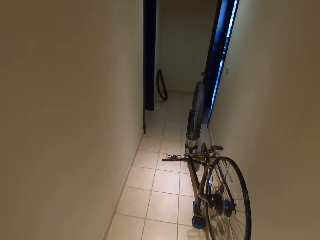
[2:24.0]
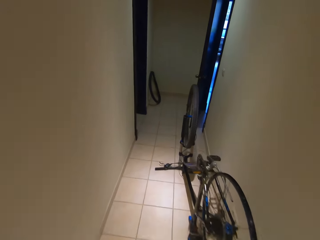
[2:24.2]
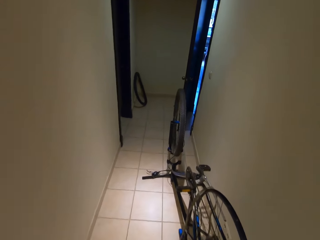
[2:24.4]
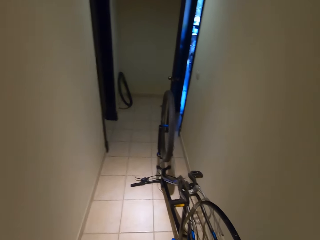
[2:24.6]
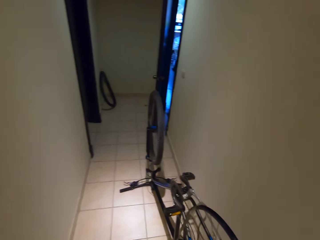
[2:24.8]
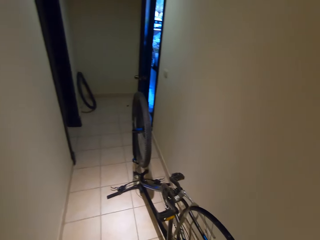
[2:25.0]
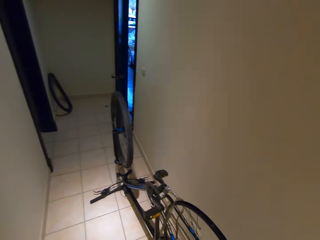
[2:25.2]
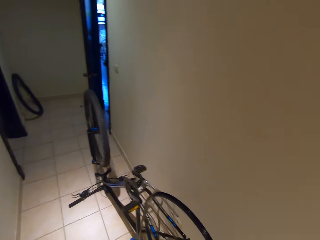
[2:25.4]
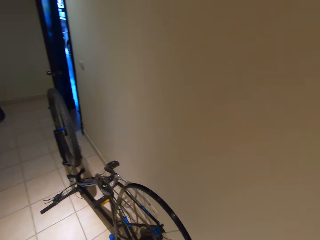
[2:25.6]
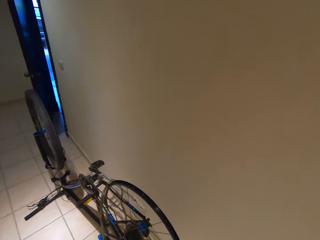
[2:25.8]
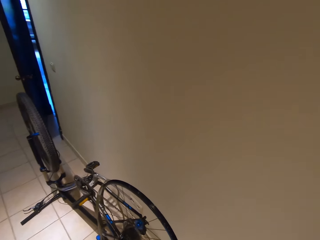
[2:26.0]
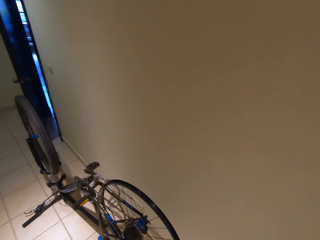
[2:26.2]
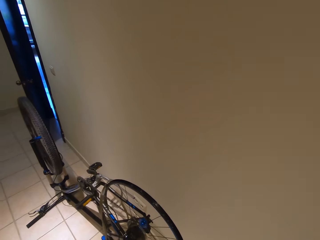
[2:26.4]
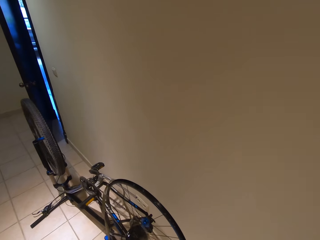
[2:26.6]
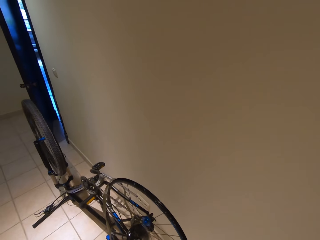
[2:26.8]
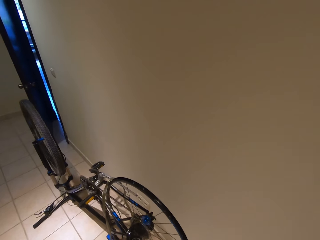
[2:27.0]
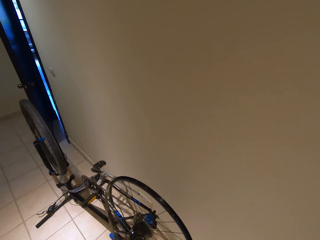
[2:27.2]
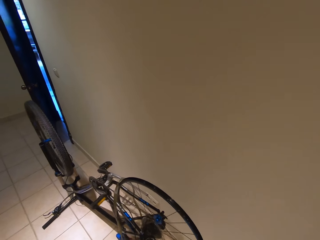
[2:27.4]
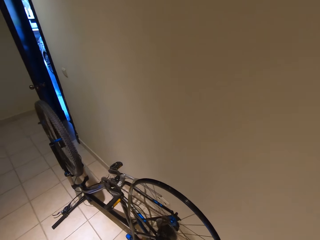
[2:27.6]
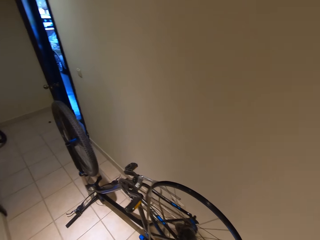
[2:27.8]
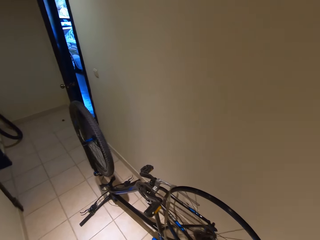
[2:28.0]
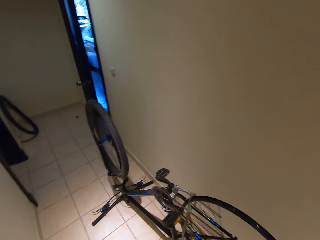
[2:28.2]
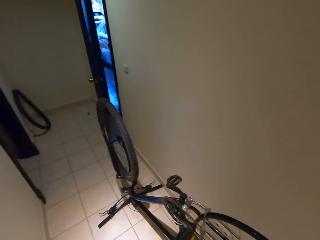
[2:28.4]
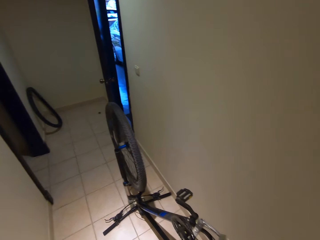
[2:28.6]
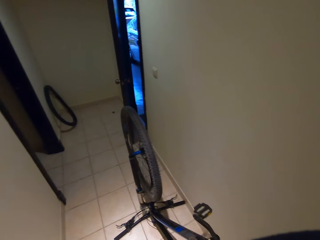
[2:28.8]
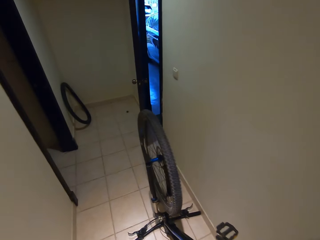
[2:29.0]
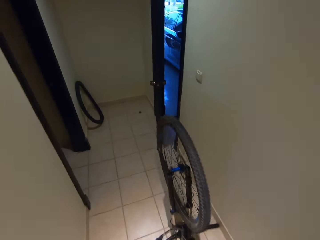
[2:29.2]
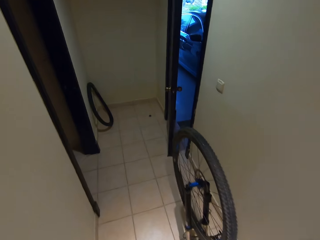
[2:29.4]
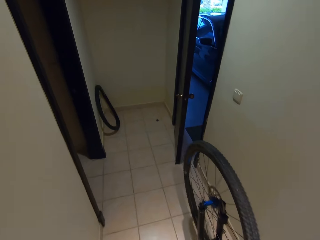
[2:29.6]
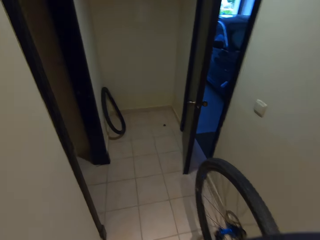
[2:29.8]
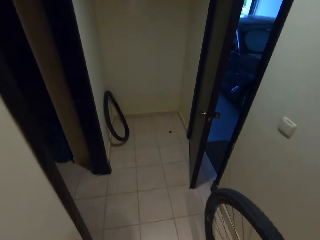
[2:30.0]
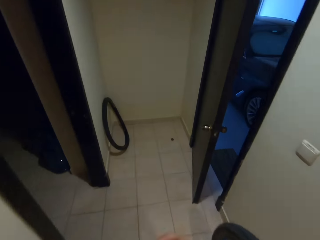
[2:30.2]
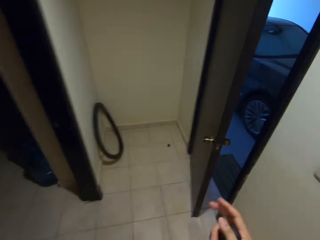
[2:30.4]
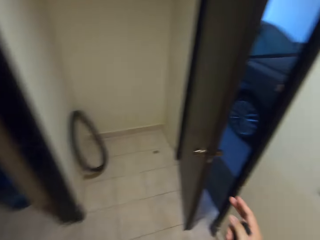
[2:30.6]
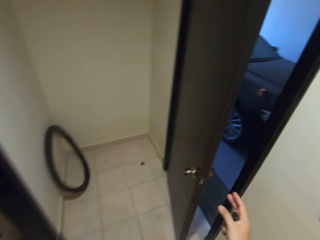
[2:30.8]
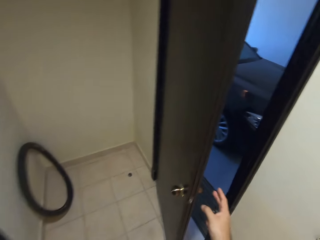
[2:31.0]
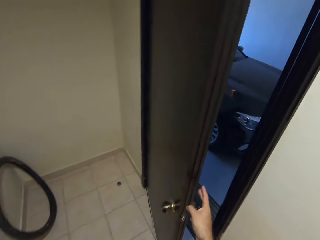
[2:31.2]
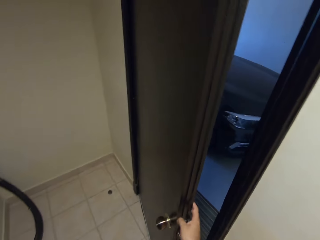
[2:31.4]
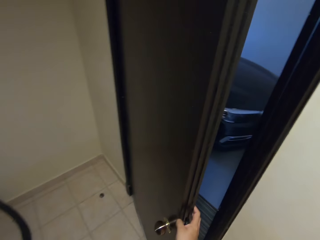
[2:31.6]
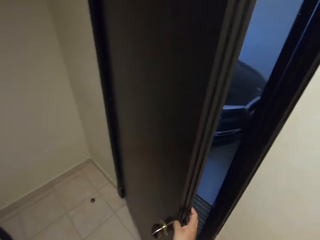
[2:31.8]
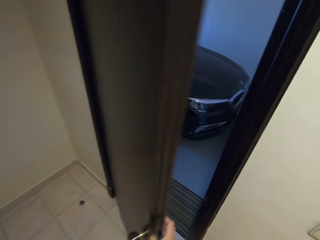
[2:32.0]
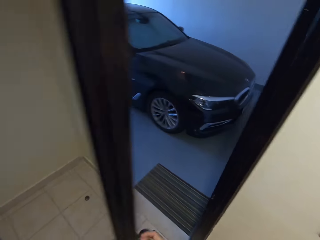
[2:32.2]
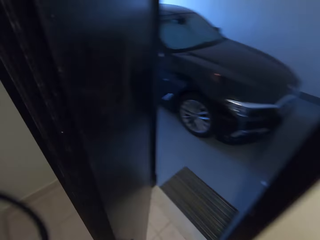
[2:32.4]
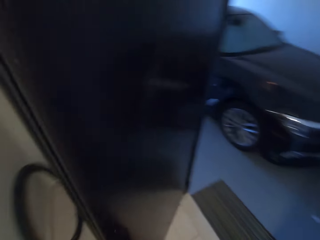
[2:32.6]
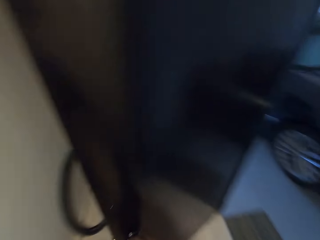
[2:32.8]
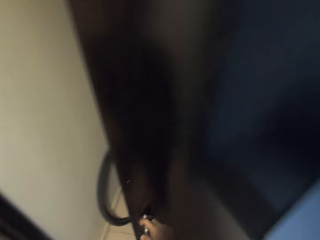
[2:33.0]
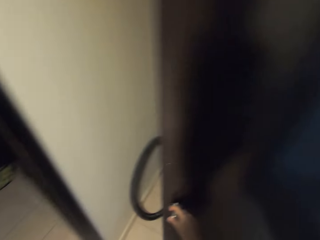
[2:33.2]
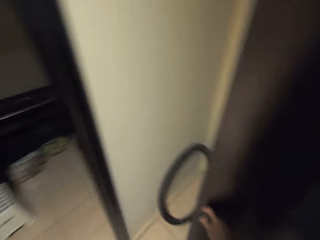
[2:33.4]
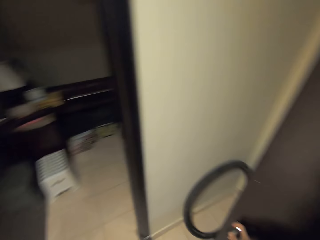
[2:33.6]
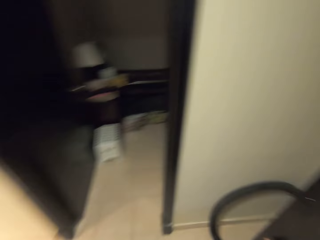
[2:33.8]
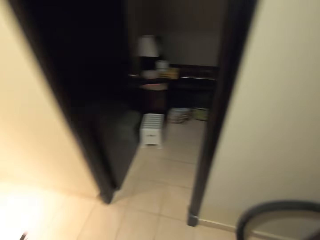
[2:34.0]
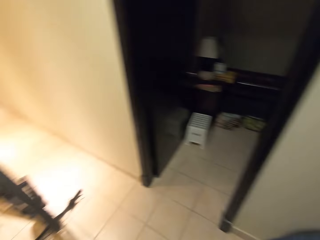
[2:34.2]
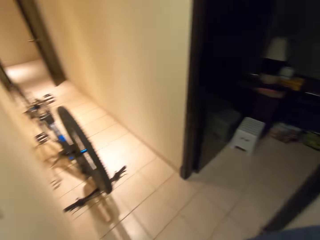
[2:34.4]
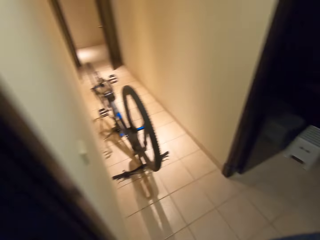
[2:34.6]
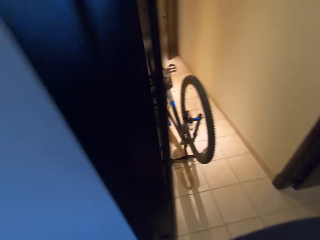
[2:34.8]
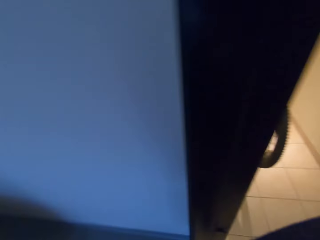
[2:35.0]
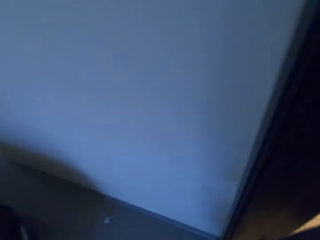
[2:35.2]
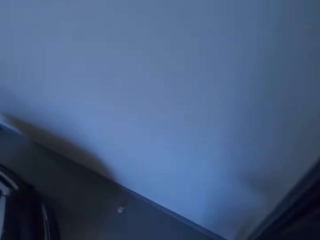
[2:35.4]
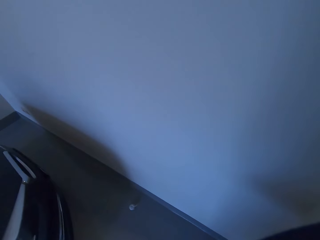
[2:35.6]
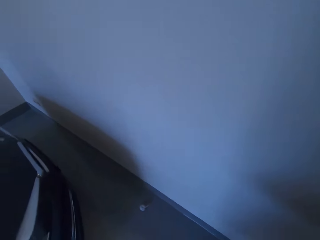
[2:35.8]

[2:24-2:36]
The camera wearer looks at the bicycle. They walk in the house. They push the door, open the door and hold the door.

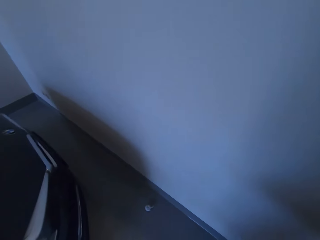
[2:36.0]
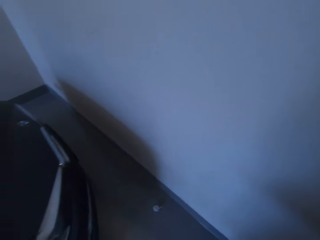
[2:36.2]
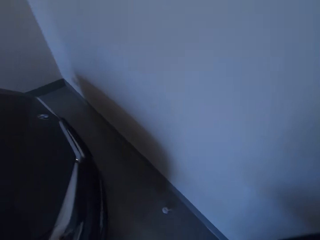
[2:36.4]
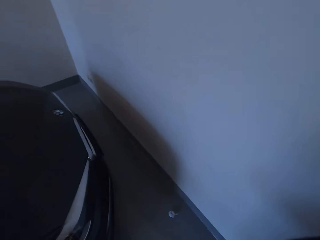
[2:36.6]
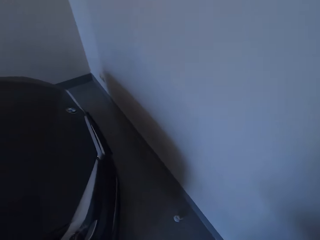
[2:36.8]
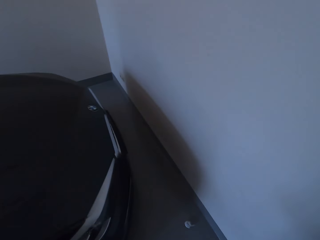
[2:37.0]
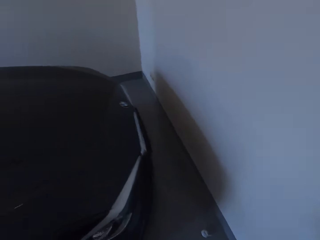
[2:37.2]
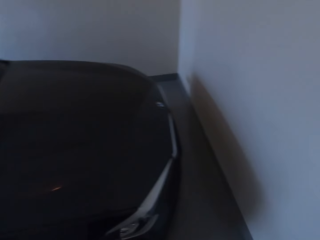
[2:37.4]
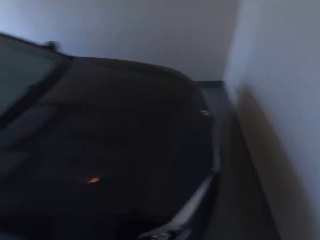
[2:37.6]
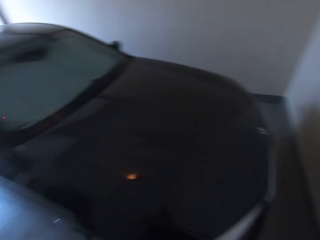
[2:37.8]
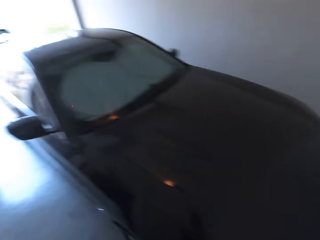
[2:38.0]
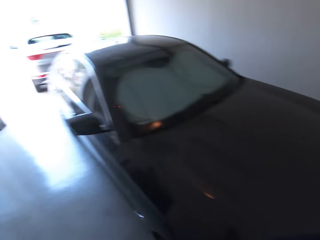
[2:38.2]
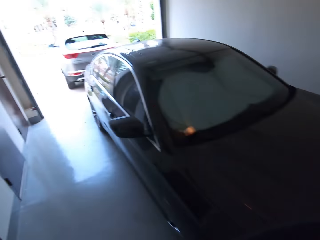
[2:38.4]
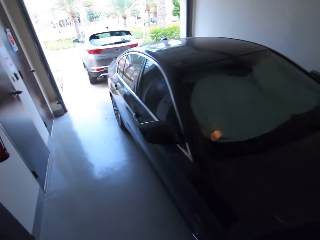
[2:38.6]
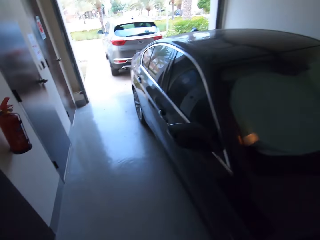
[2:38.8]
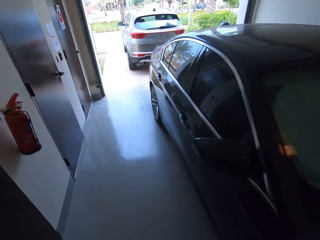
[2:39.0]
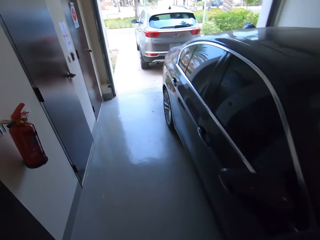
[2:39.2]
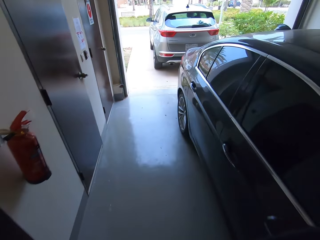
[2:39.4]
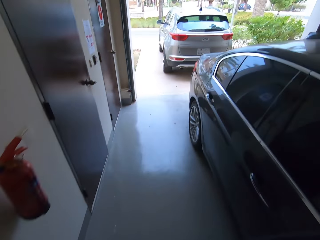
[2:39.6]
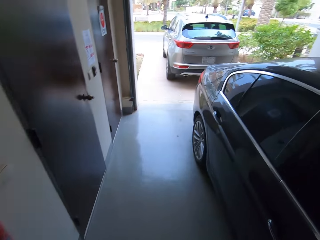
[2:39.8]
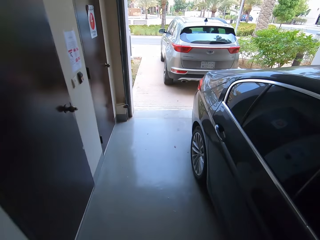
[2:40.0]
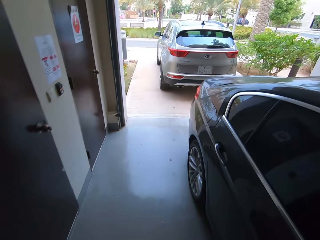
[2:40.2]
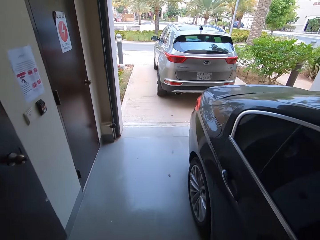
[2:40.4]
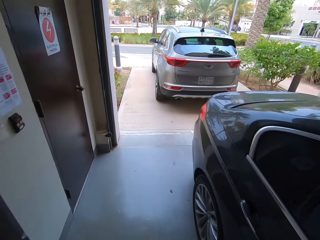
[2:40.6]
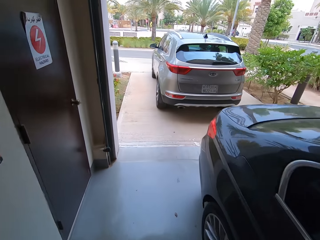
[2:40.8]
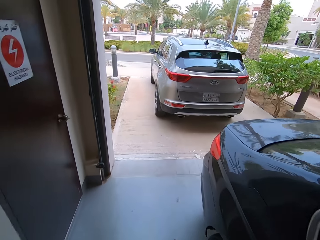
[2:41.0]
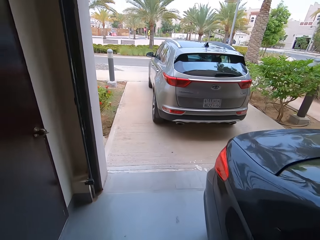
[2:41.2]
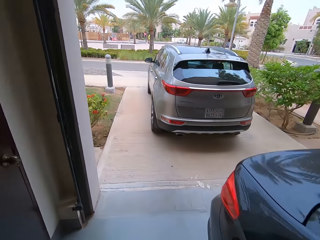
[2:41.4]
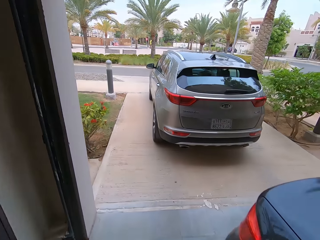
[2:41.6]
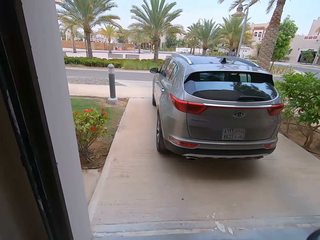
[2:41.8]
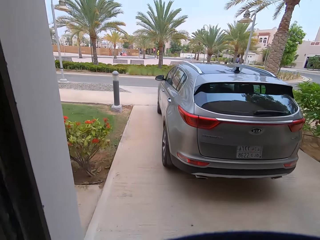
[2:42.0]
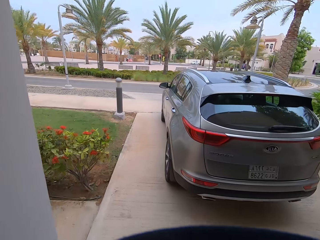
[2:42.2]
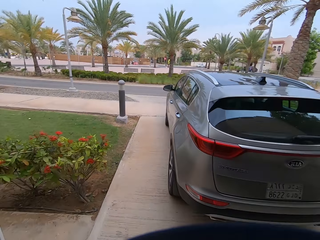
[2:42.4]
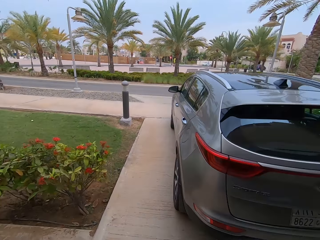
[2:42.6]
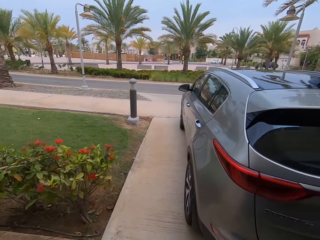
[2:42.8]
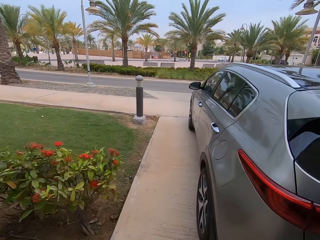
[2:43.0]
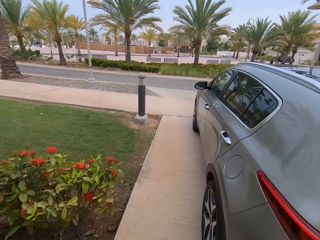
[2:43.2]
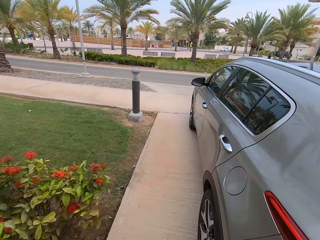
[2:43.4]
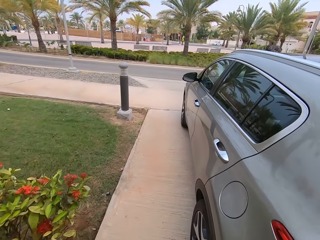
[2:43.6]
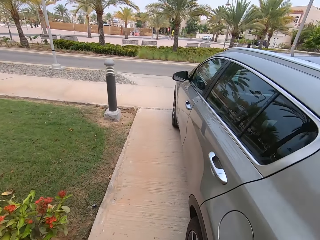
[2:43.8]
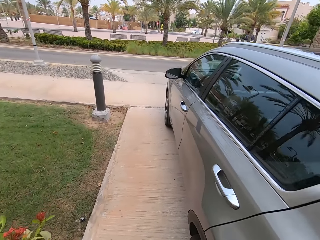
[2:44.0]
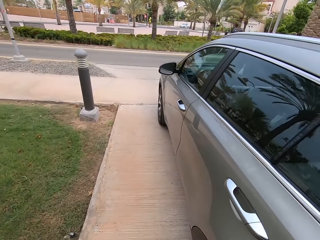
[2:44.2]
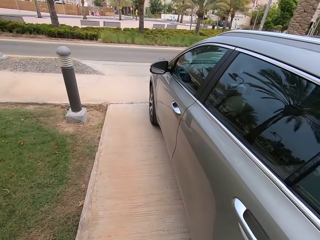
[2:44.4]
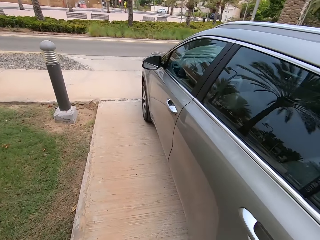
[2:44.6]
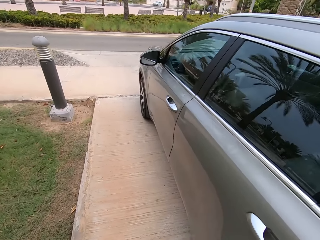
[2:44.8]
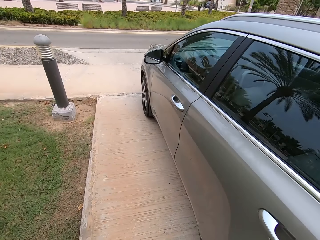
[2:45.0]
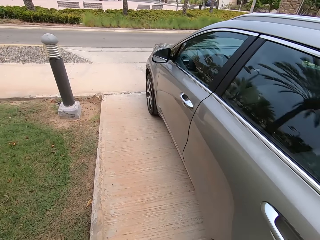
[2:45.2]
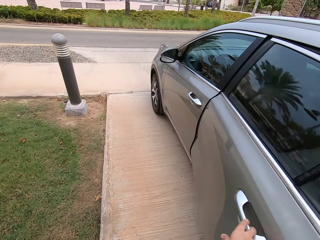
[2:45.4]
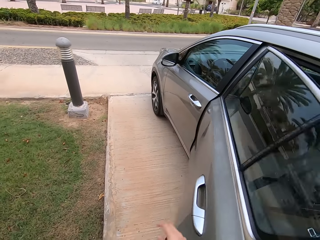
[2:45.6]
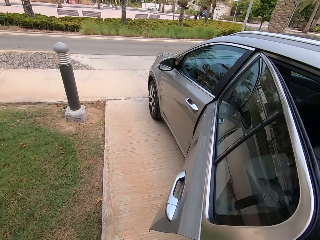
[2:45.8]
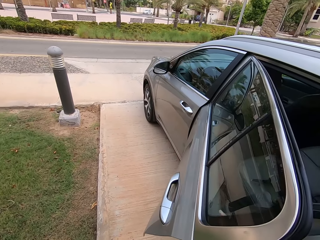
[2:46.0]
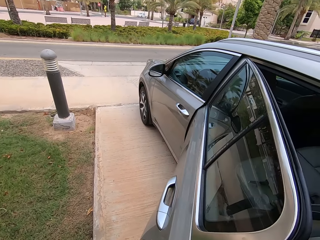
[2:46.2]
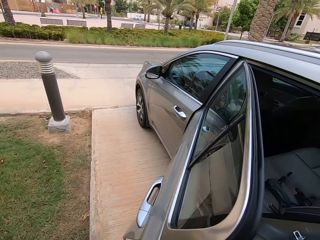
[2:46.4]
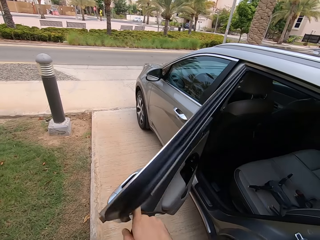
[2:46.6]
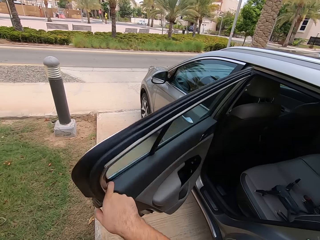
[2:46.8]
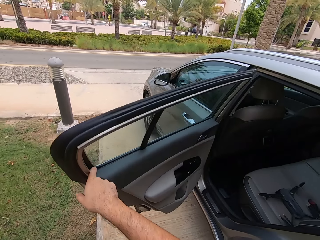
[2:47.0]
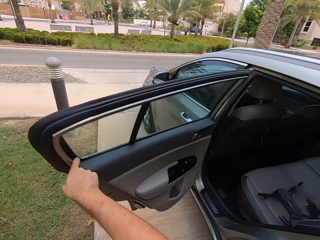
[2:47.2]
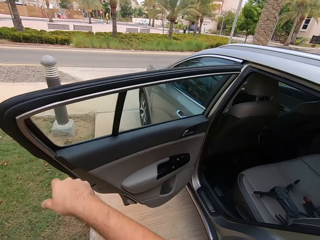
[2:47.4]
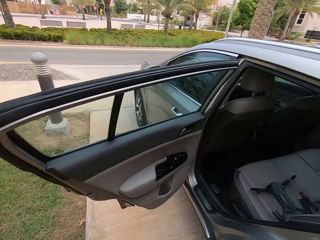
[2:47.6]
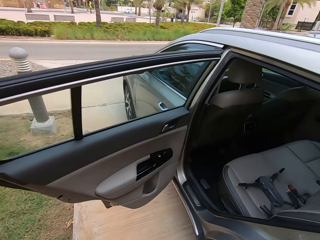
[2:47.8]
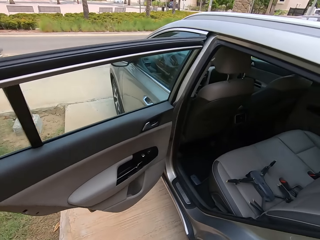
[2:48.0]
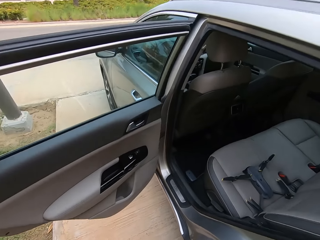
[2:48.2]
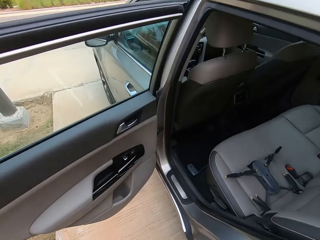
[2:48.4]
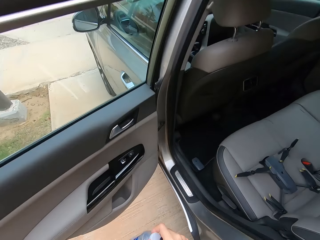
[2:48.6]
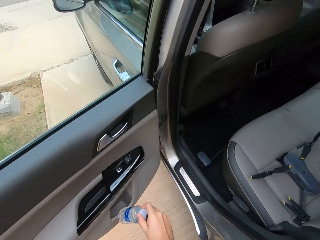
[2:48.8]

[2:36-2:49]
The camera wearer walks towards outside. They open the car door. They move a hand. They hold the car door with the other hand. They push the car door.
